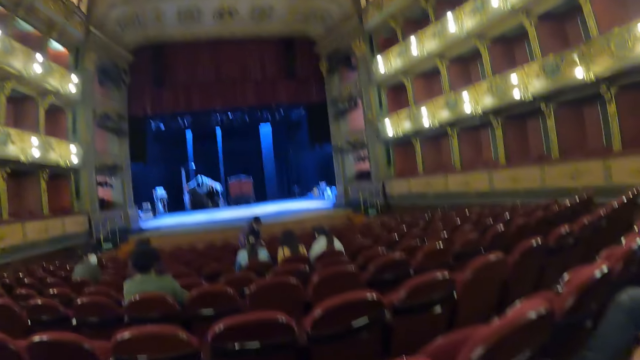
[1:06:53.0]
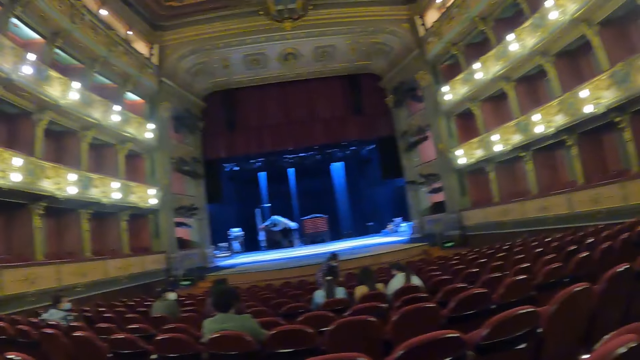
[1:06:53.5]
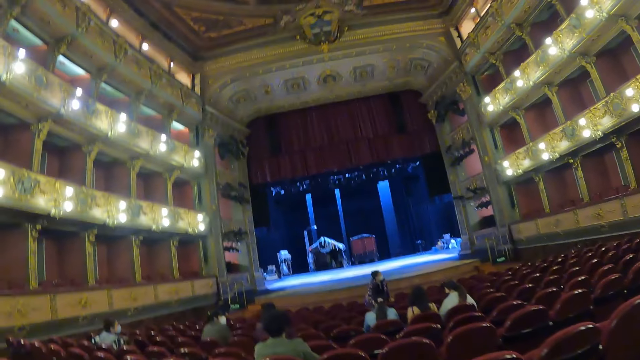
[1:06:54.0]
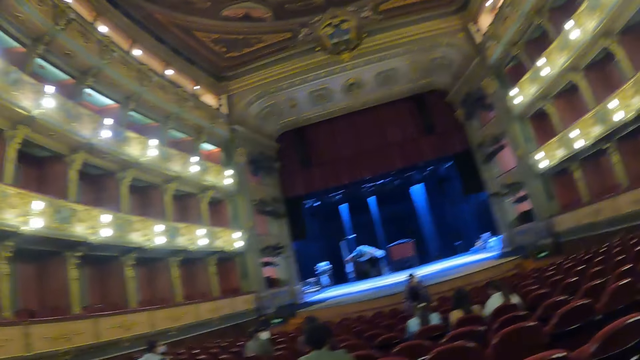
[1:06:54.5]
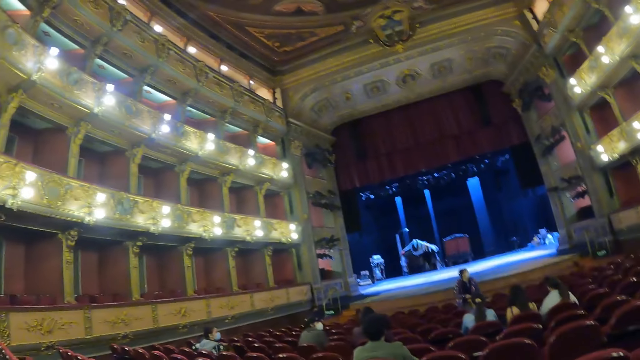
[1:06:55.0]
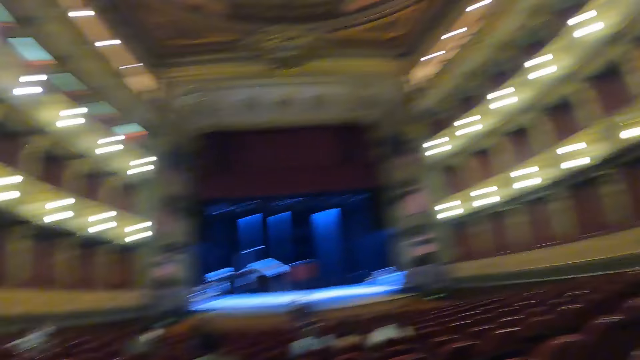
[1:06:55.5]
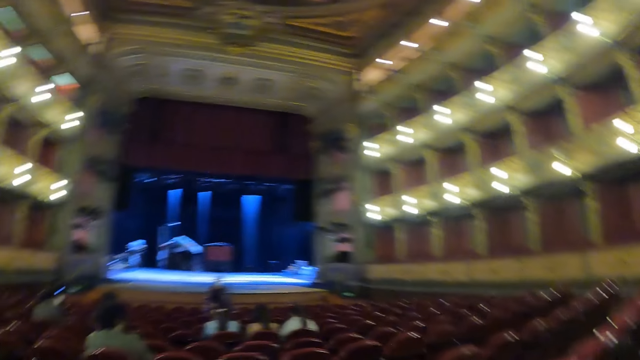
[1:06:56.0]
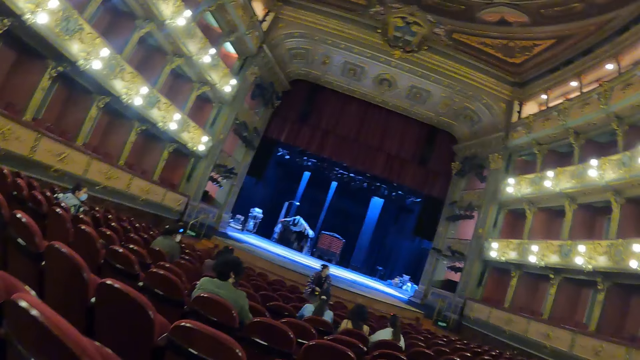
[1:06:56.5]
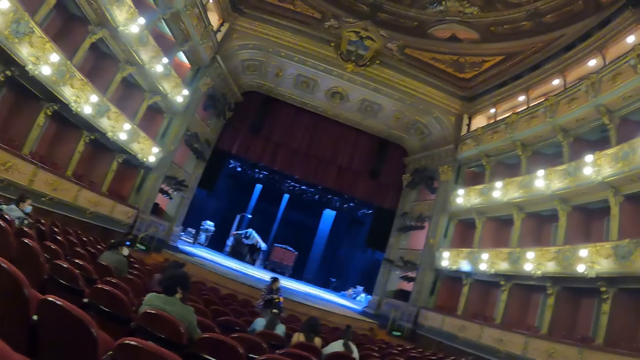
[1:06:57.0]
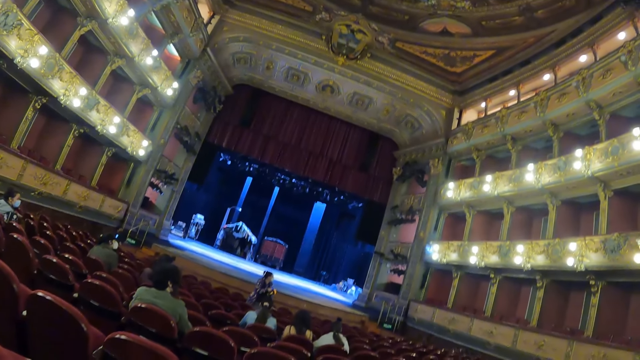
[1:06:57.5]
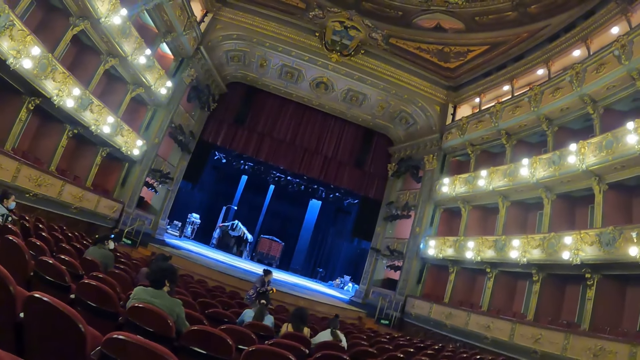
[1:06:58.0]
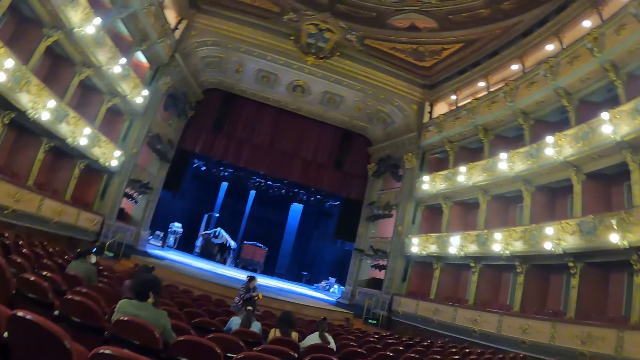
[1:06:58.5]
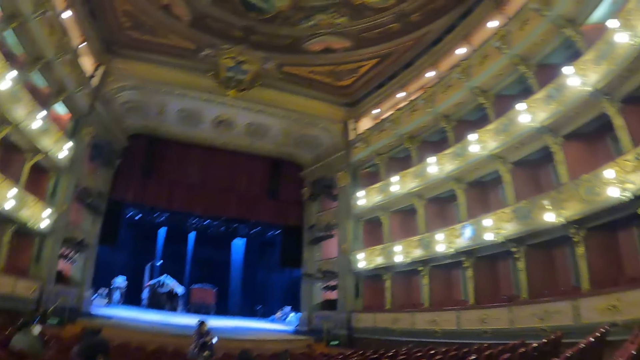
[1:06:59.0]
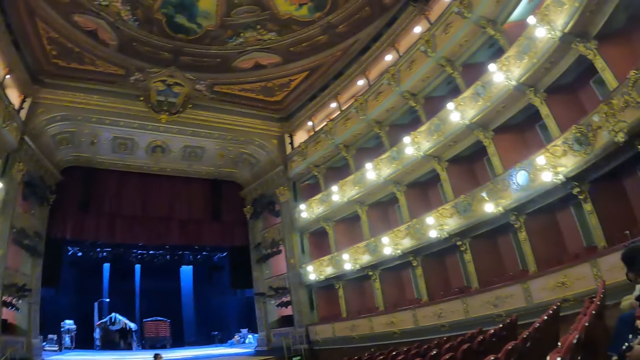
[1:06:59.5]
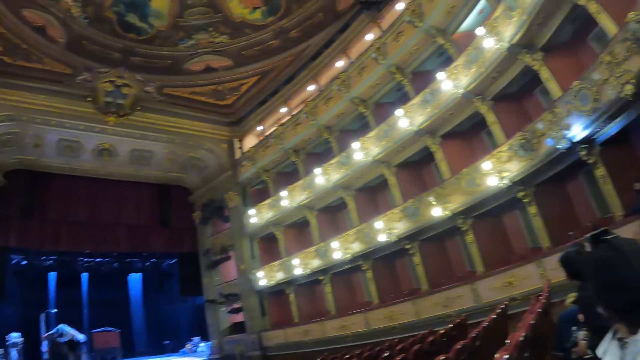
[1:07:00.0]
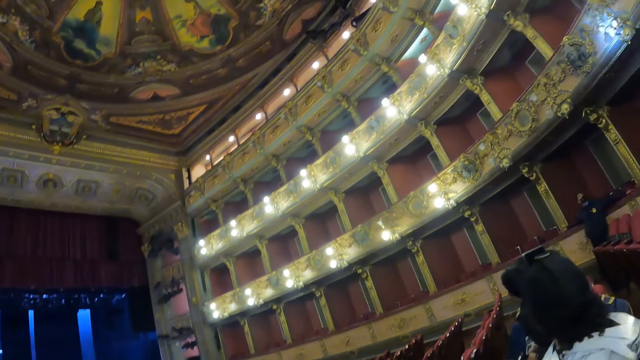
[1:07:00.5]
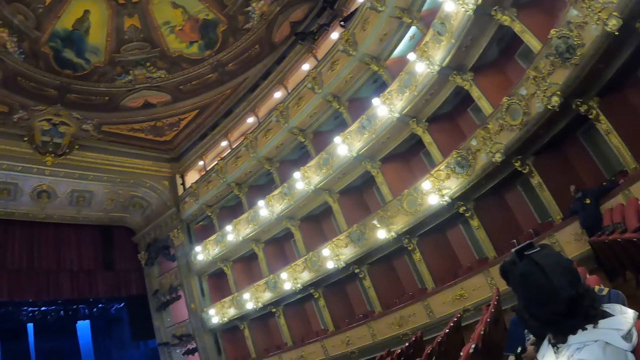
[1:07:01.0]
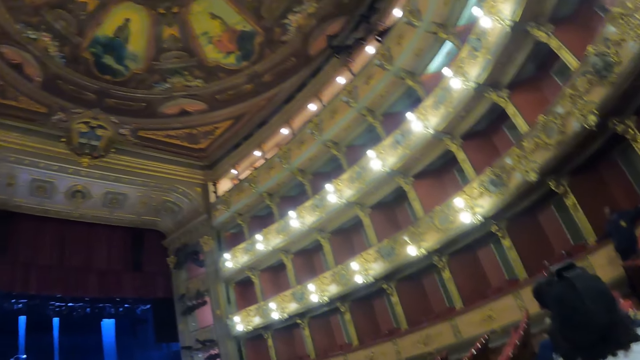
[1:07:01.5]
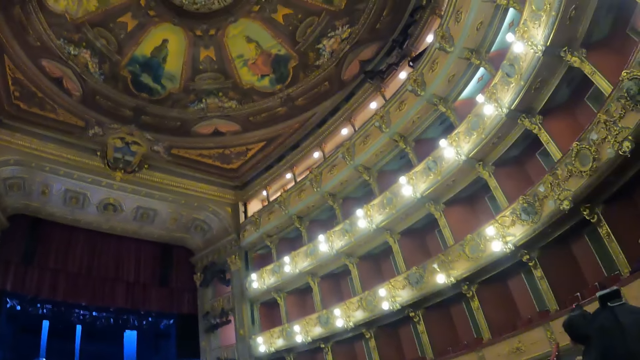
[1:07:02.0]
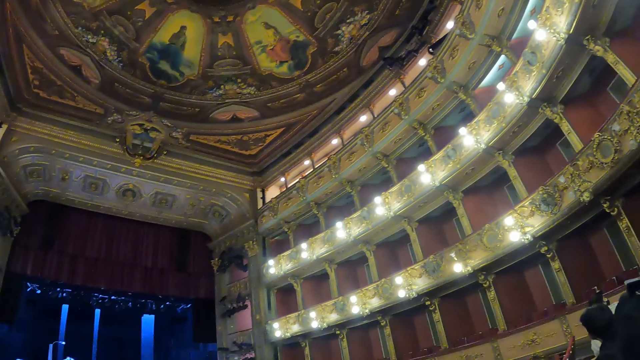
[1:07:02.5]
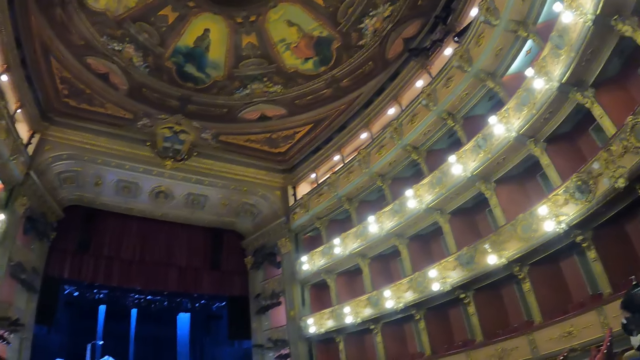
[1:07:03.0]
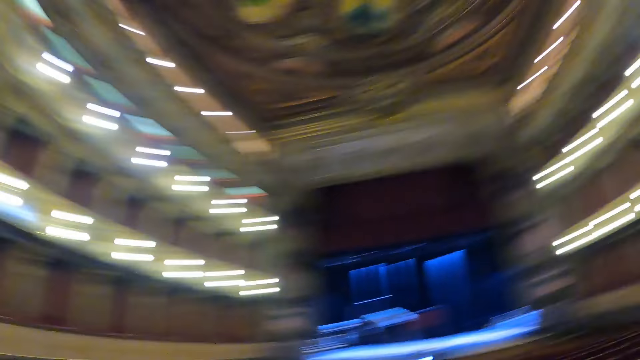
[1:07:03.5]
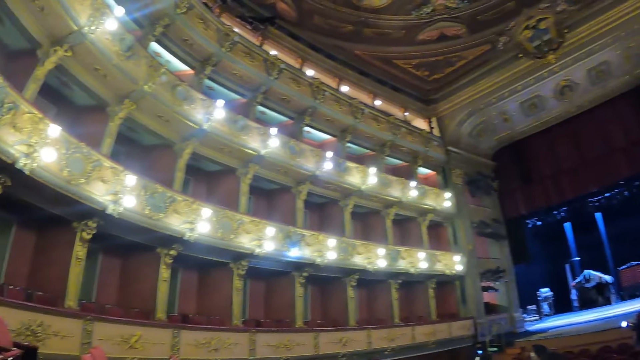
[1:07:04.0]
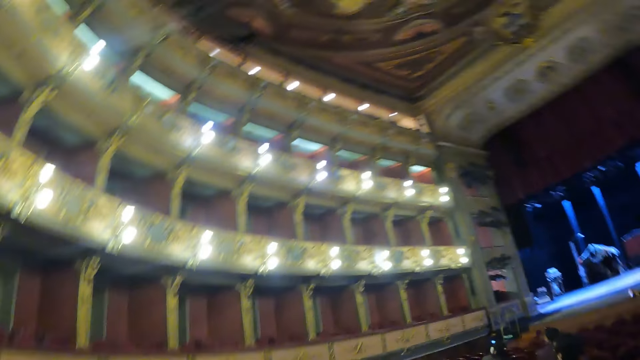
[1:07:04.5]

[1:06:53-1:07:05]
The camera wearer looks at the side of the auditorium.

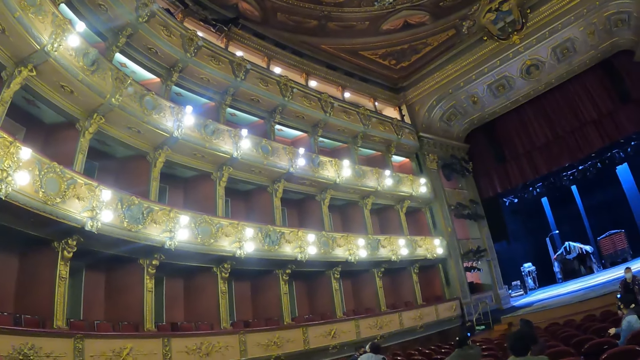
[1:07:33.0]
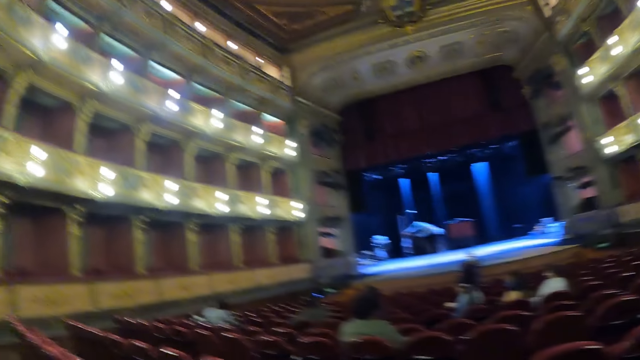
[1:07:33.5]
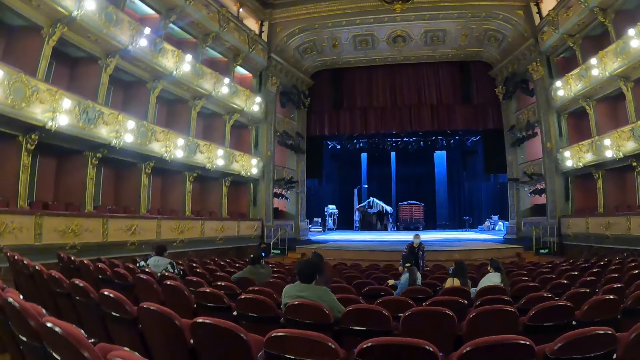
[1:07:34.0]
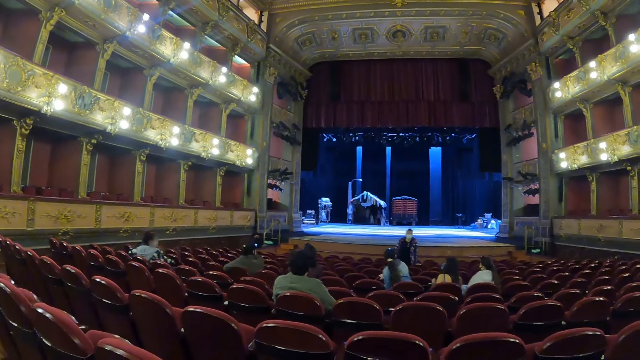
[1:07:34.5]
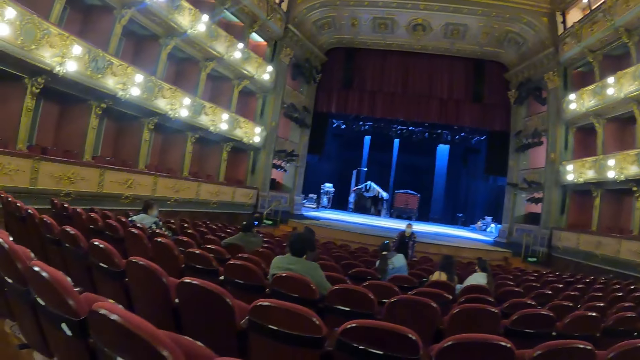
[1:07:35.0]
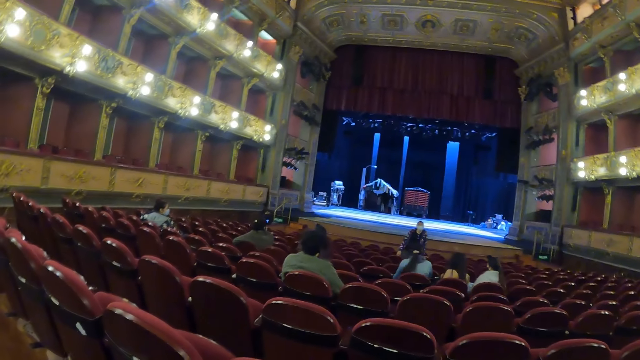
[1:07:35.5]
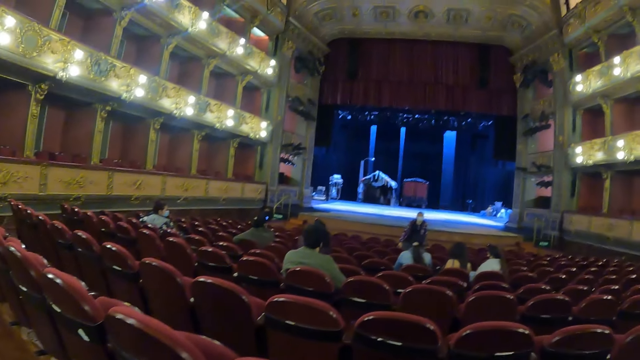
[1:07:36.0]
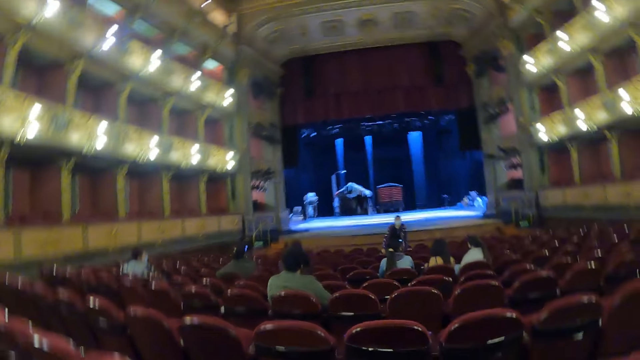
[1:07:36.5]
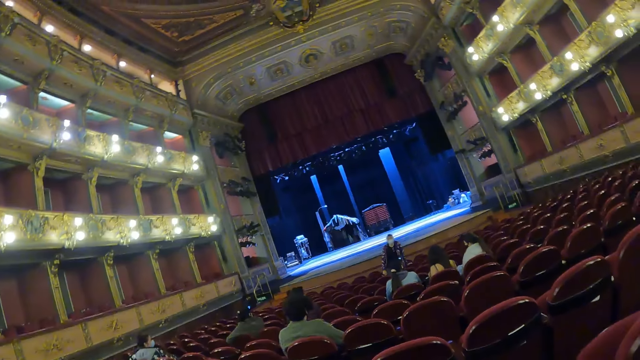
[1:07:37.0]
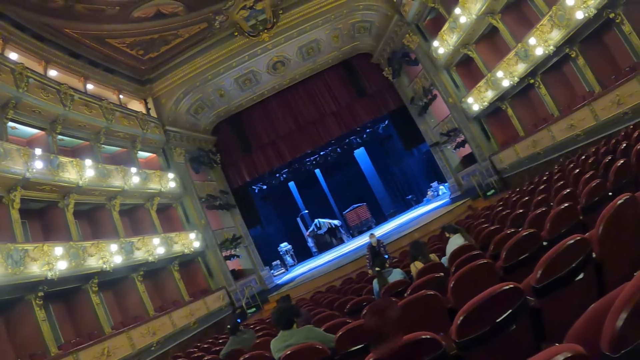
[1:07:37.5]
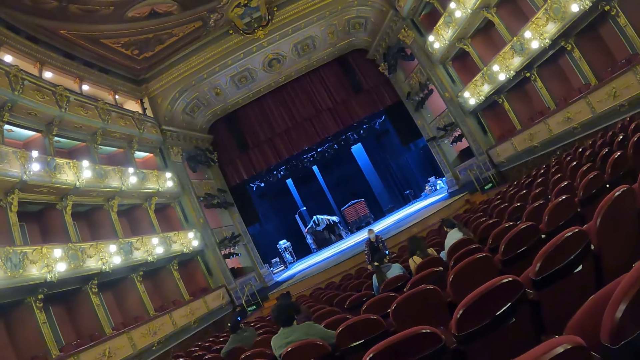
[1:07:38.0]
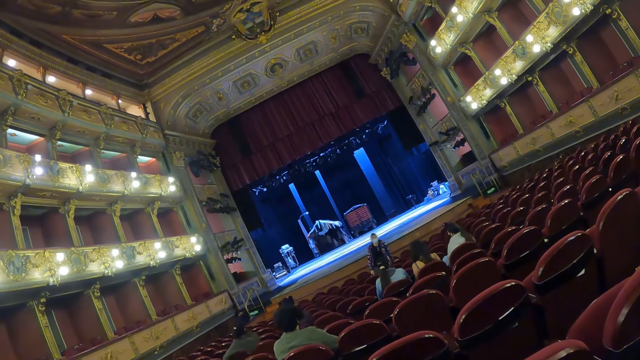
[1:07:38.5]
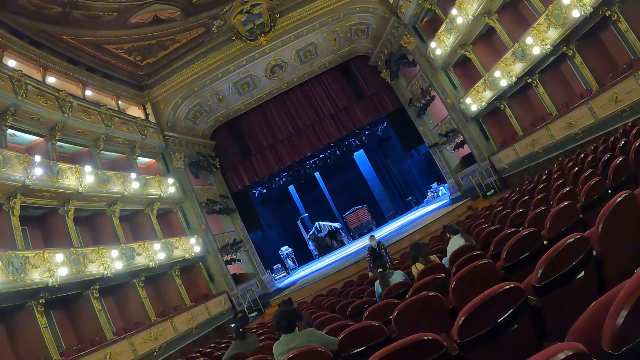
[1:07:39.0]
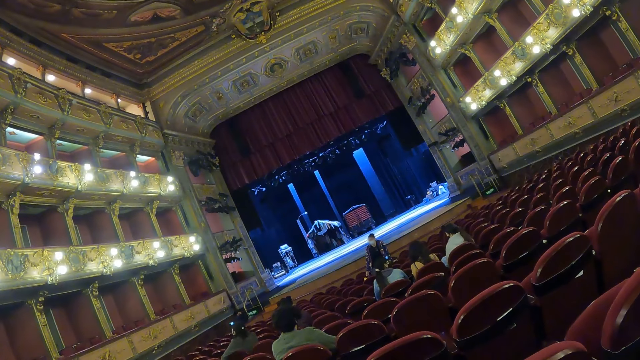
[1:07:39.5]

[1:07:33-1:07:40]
The camera wearer faces a speaker in an auditorium.

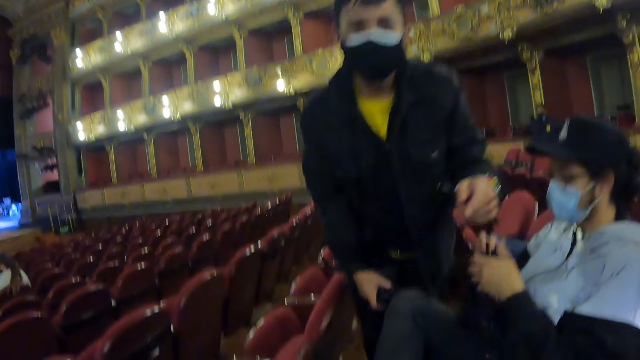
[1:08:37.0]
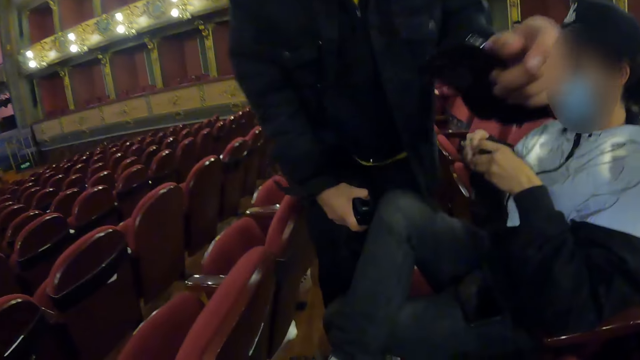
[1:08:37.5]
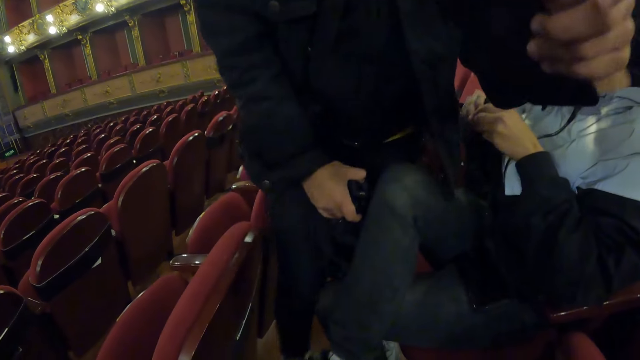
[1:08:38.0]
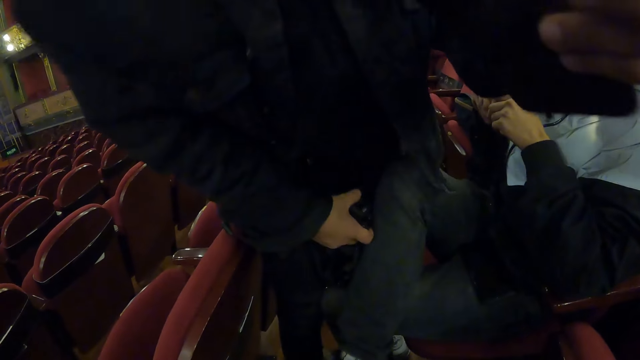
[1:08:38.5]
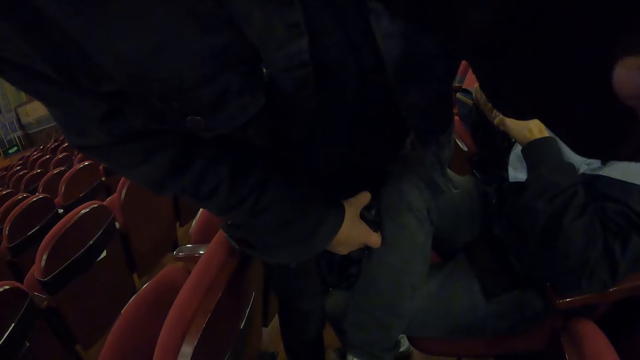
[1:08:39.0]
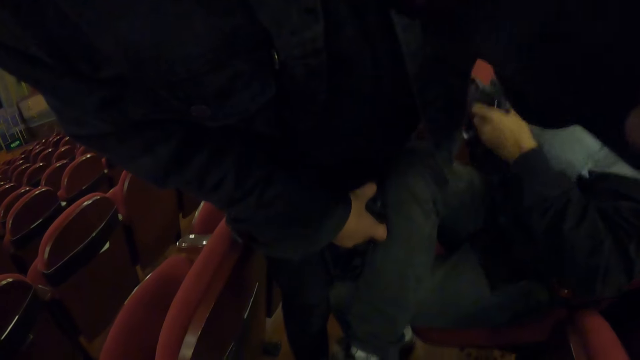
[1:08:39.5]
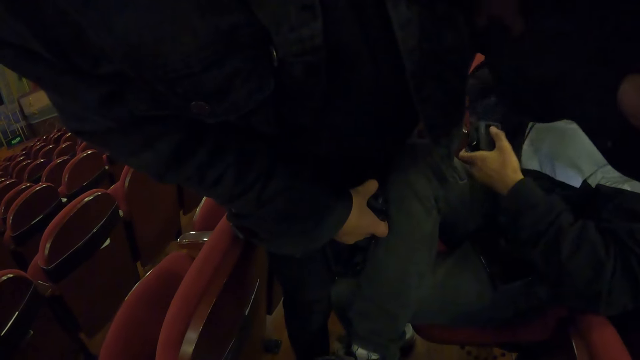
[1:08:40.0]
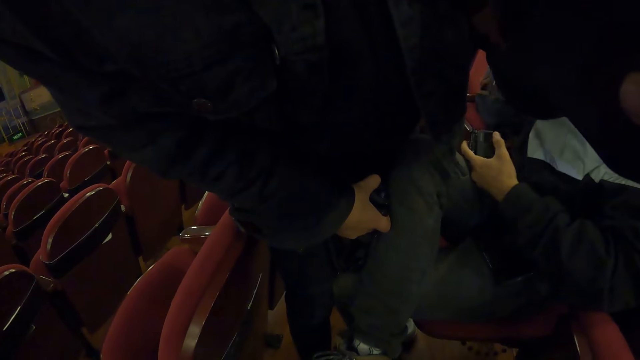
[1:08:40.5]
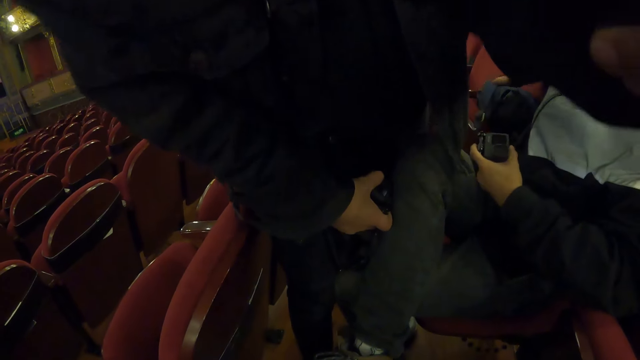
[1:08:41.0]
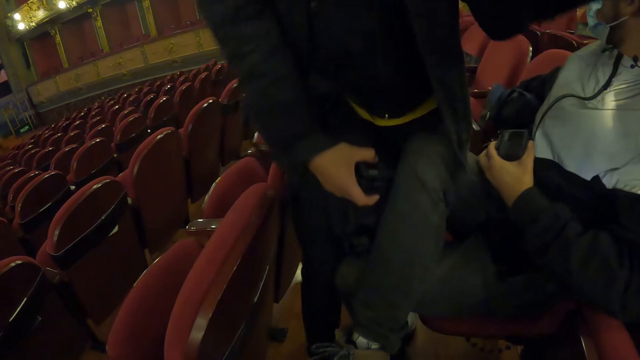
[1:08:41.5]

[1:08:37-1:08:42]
A person points a camera for the camera wearer. The person adjusts the camera wearer's camera.
